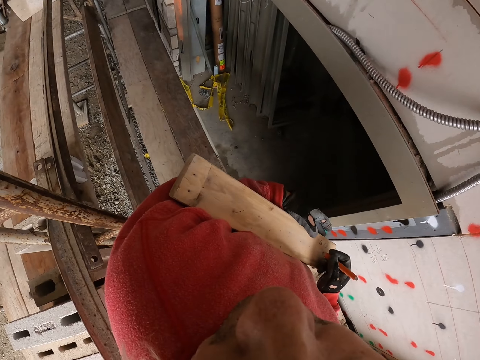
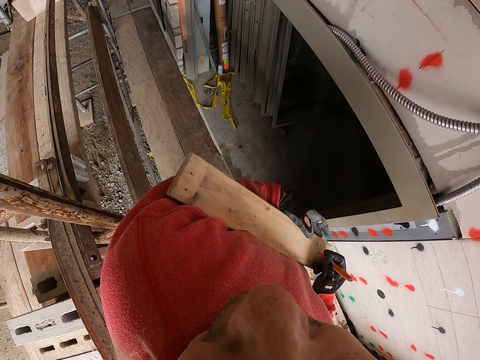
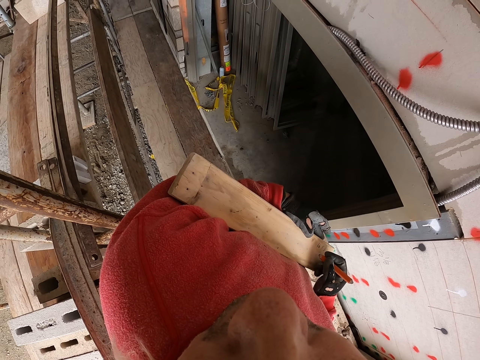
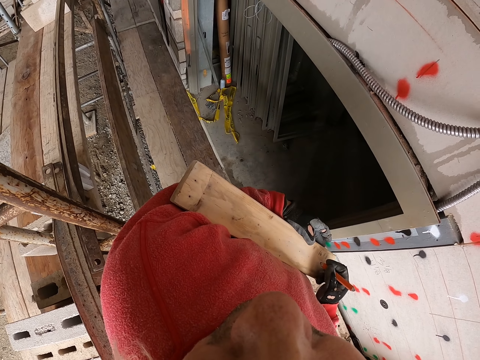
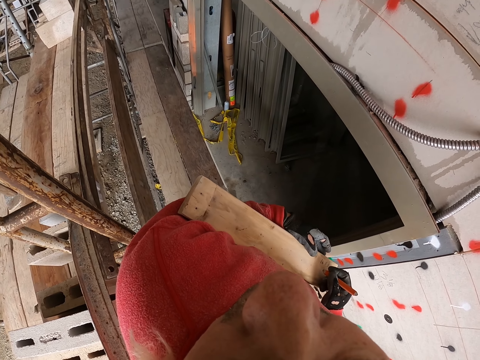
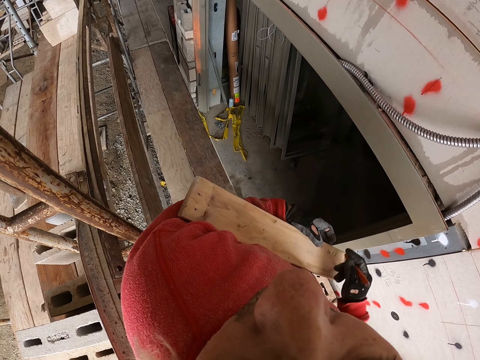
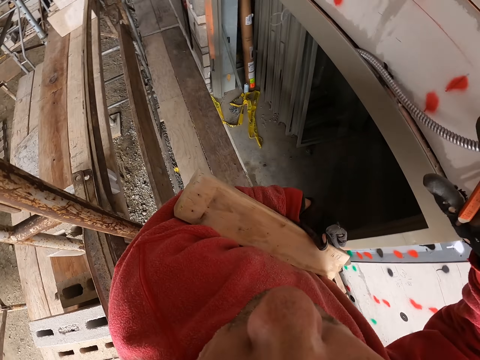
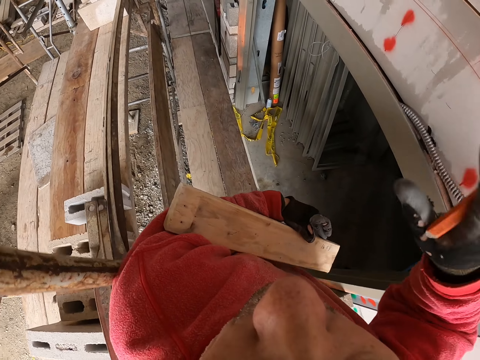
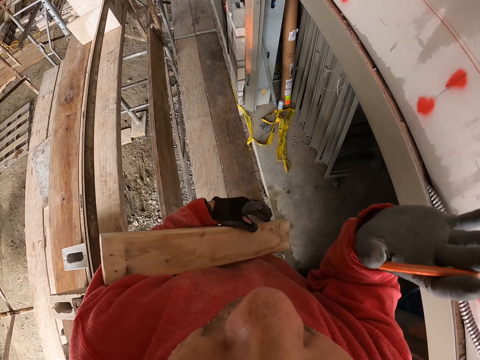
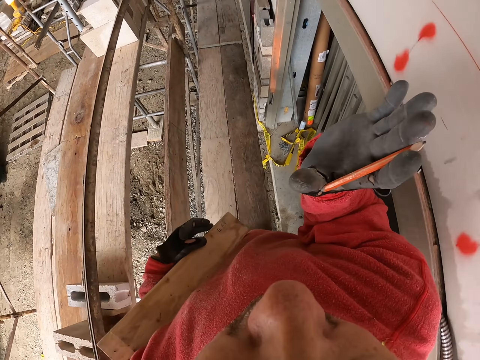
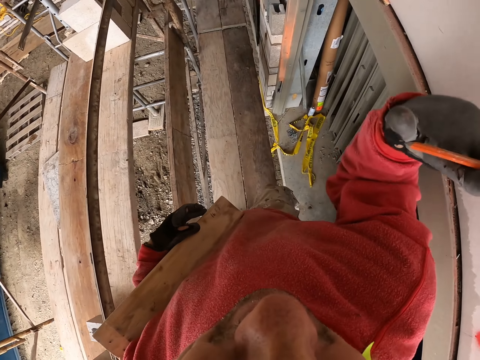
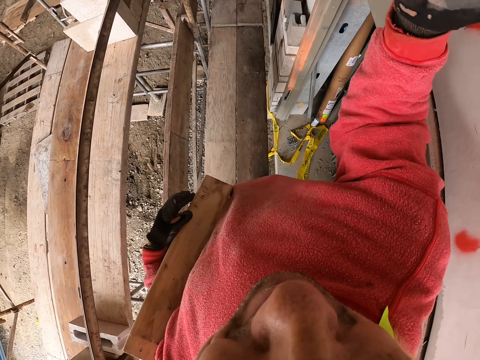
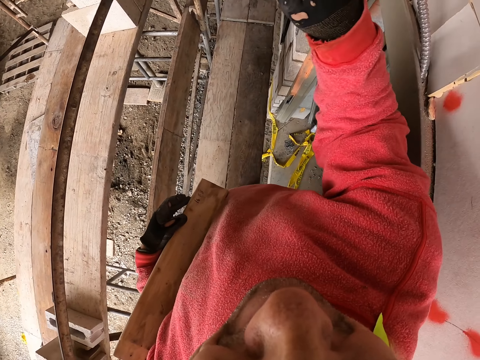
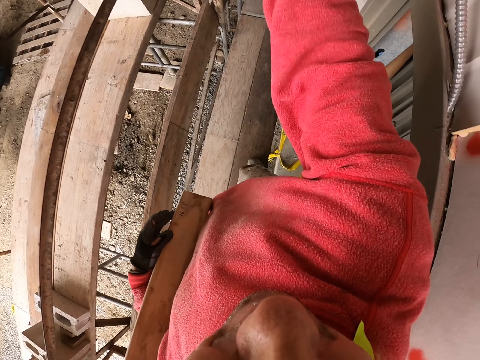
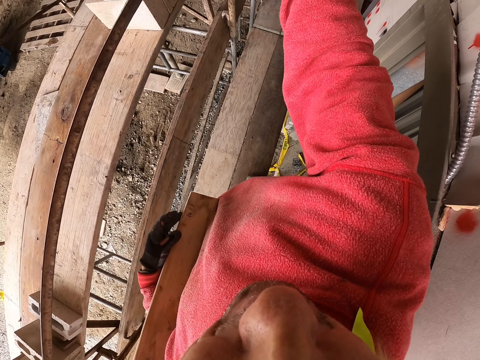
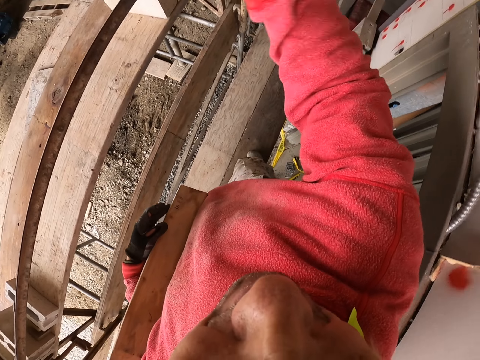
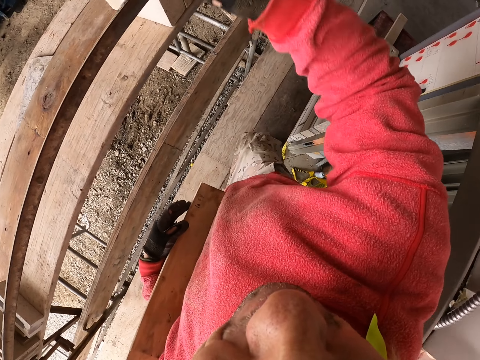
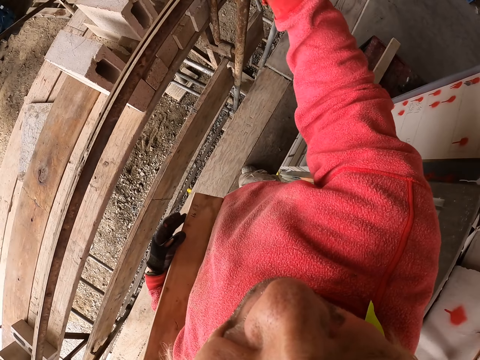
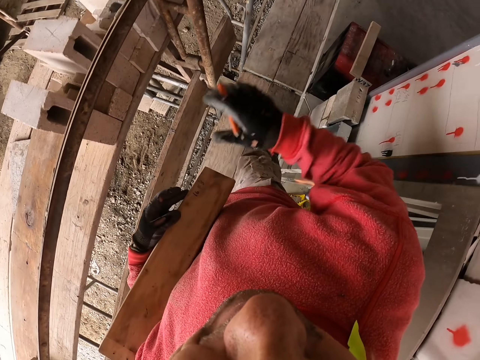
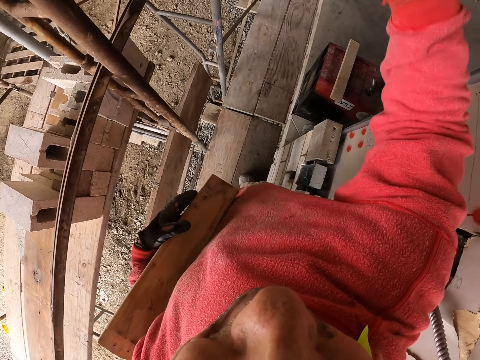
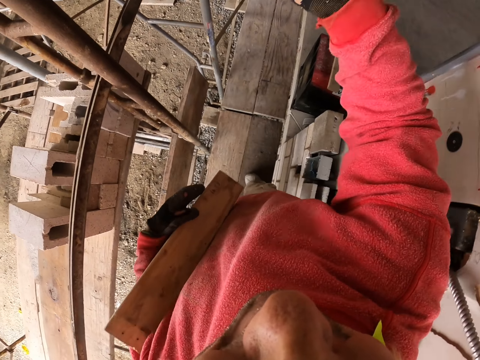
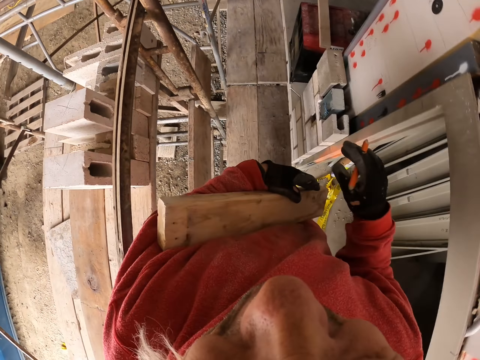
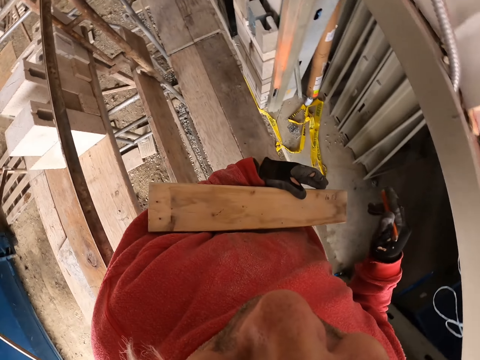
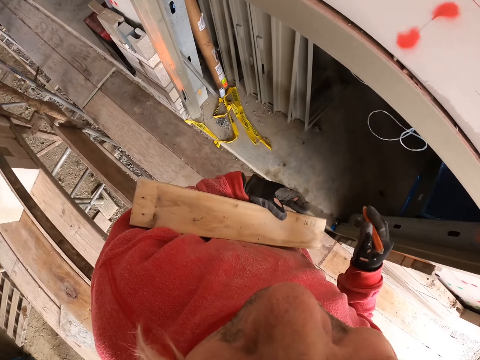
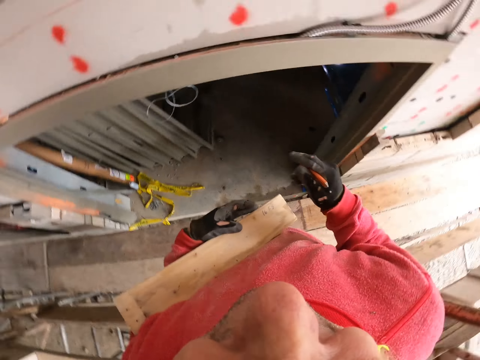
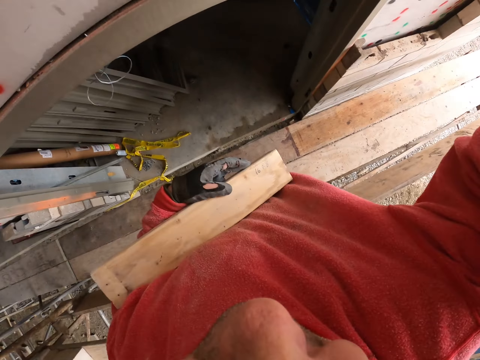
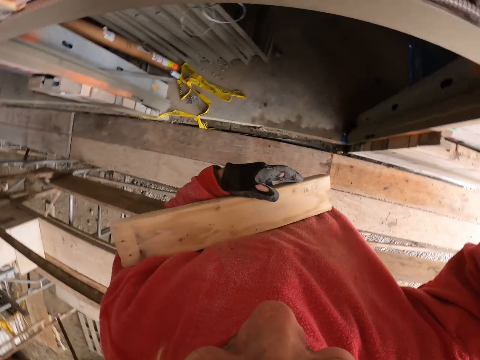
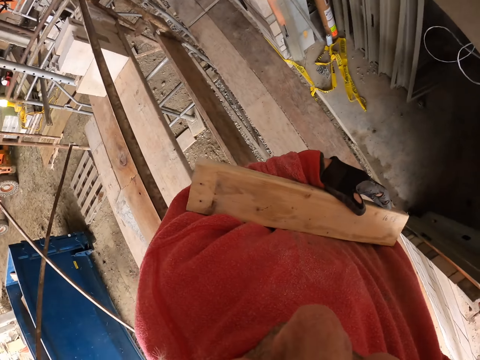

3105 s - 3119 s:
The camera wearer lifts the hand up.

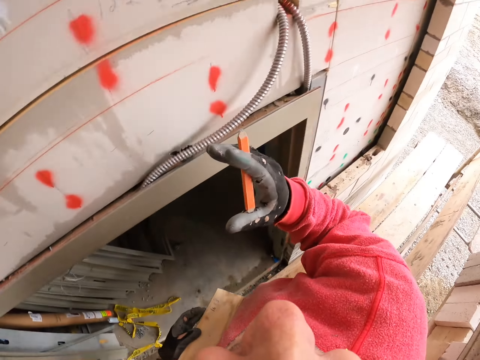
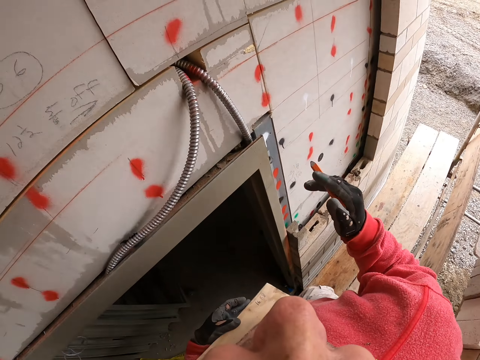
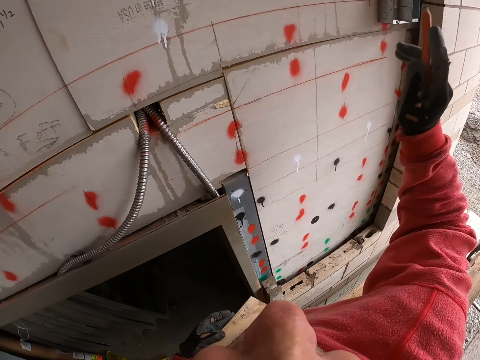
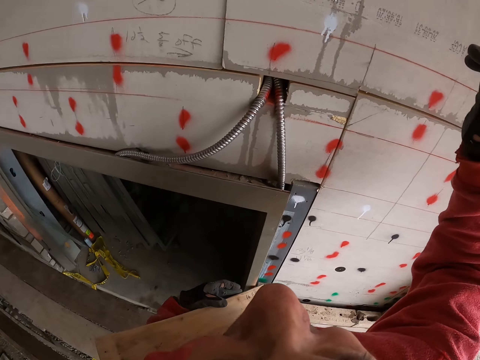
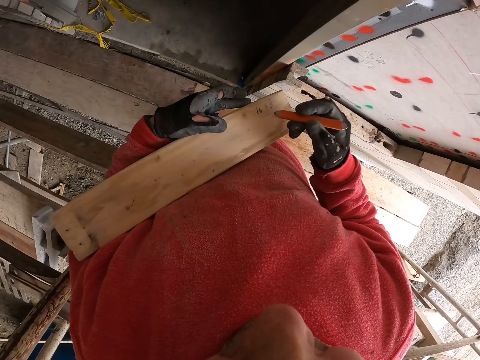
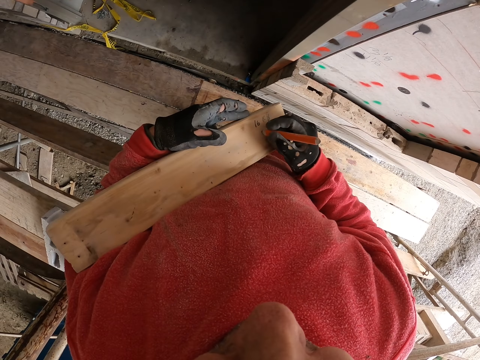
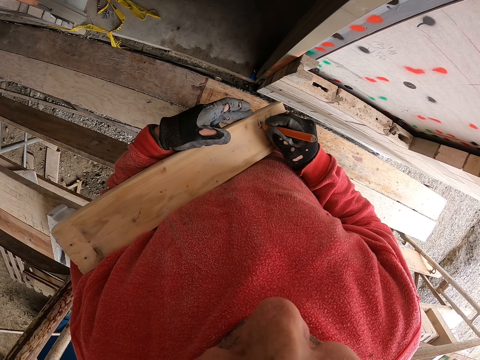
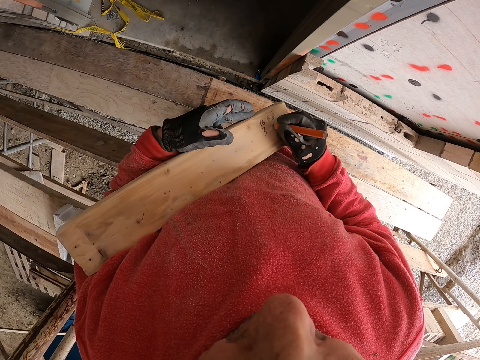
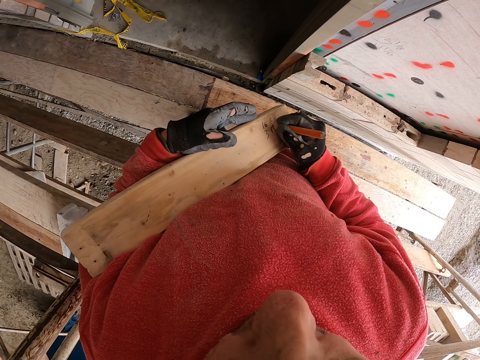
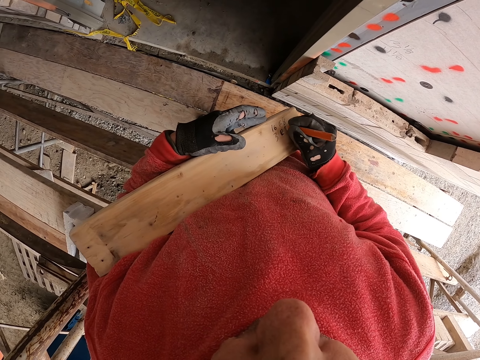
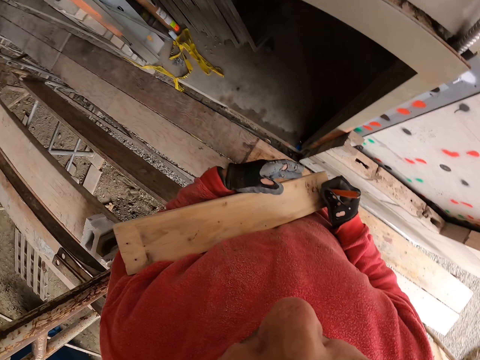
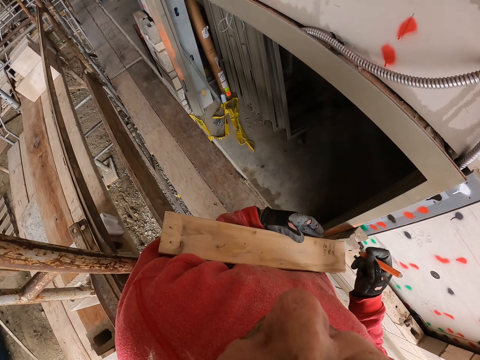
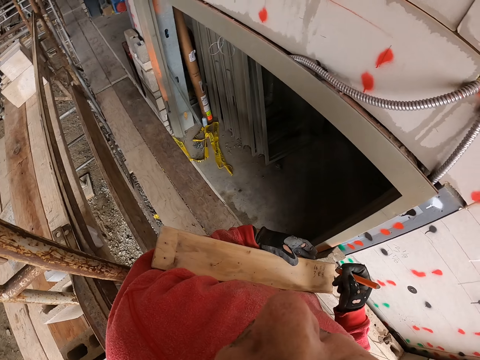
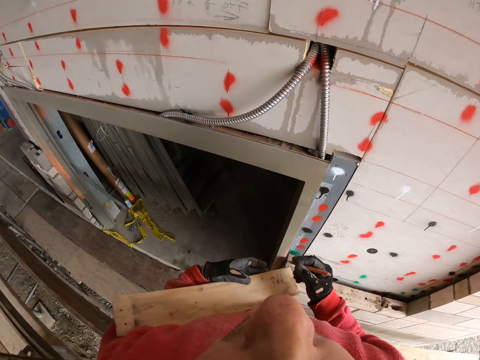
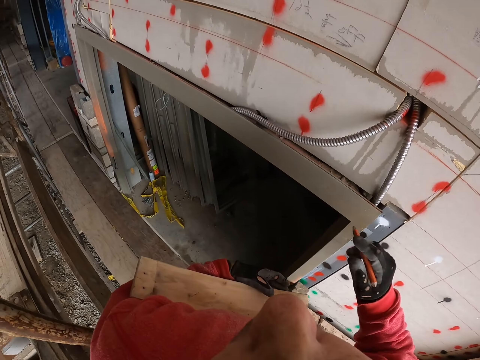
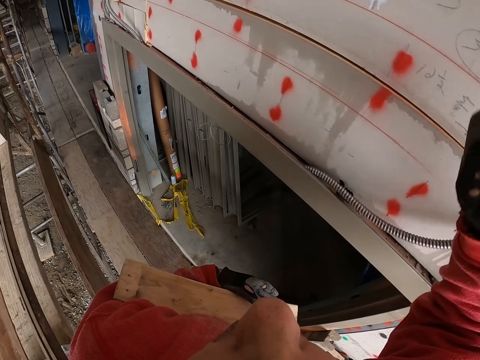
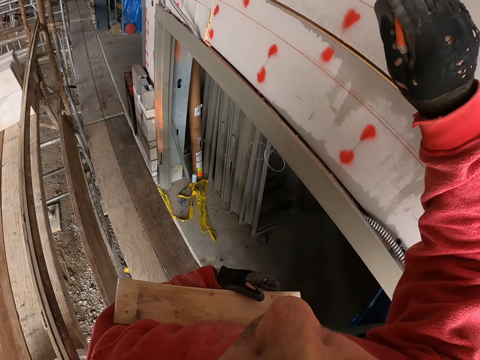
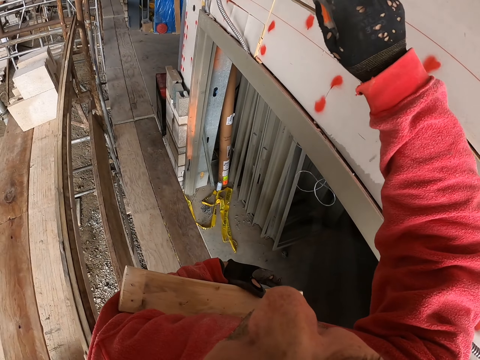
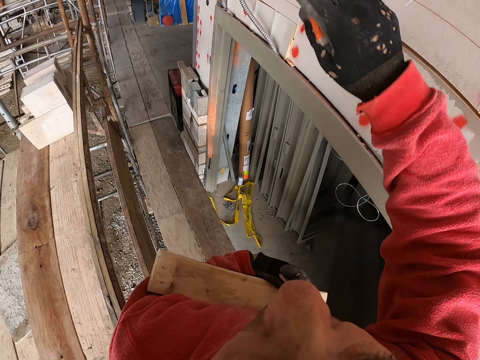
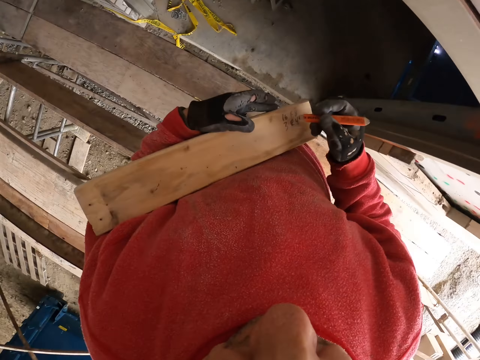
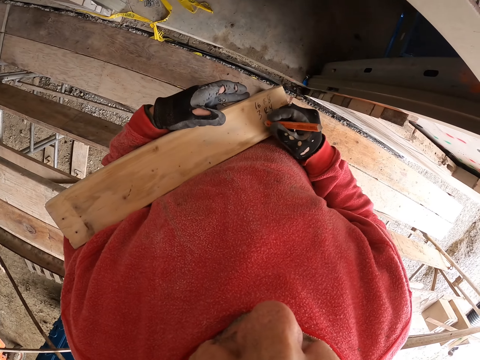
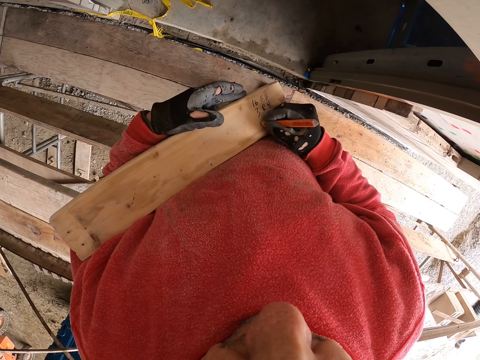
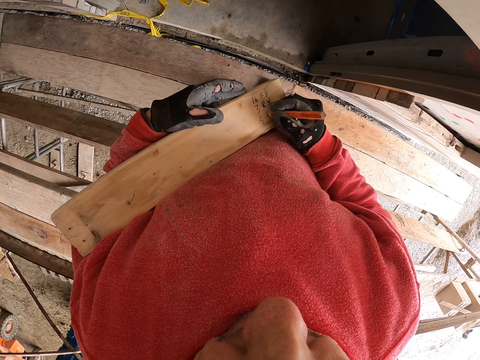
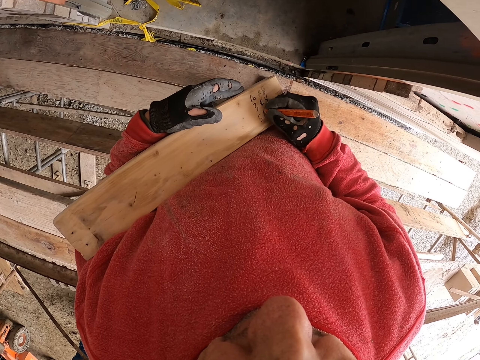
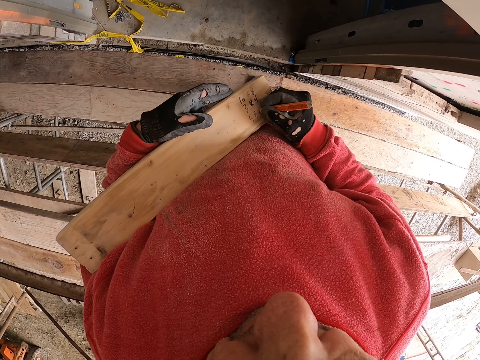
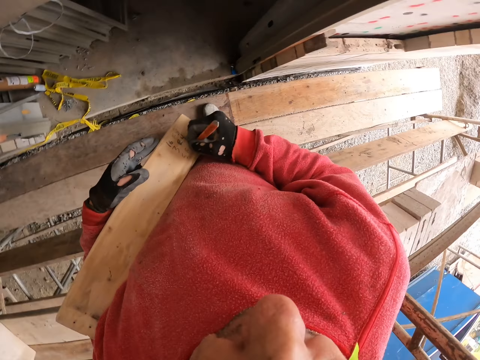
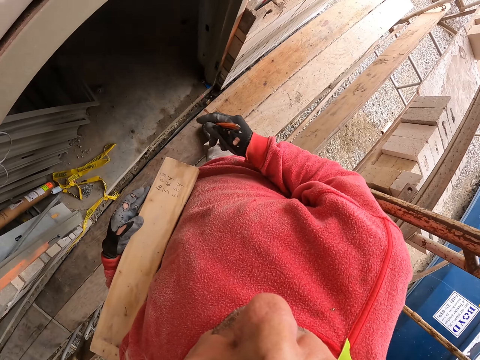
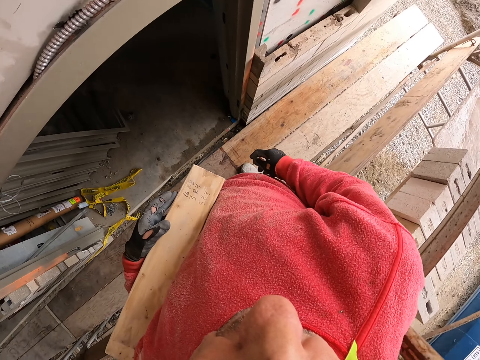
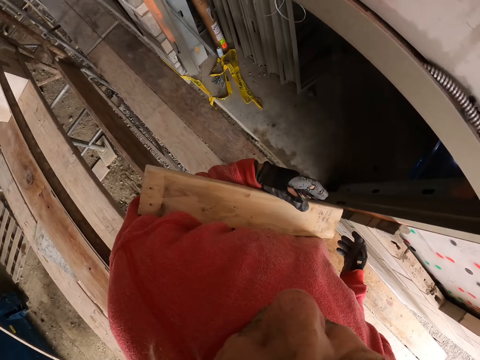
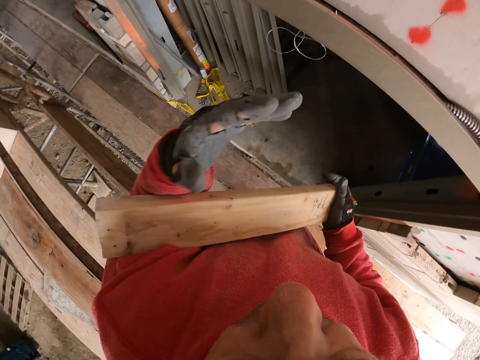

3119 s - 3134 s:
The camera wearer writes on the wood. They lift the hand up. They write on the wood.
